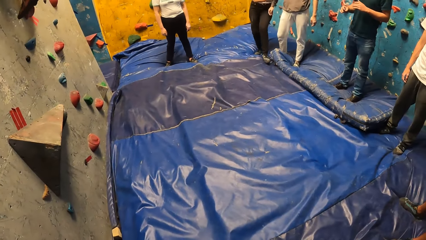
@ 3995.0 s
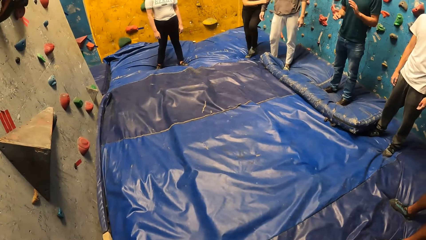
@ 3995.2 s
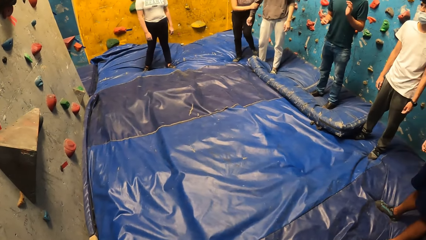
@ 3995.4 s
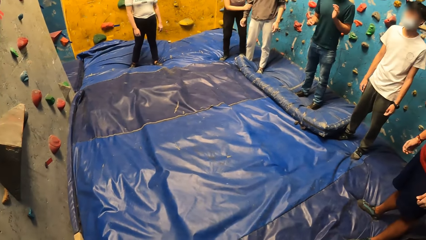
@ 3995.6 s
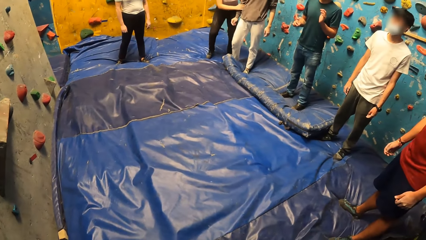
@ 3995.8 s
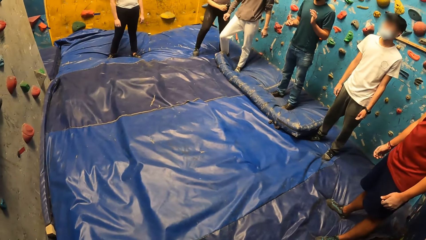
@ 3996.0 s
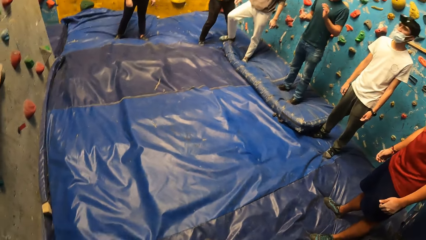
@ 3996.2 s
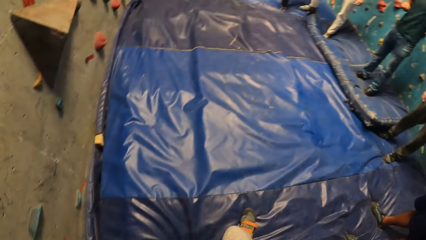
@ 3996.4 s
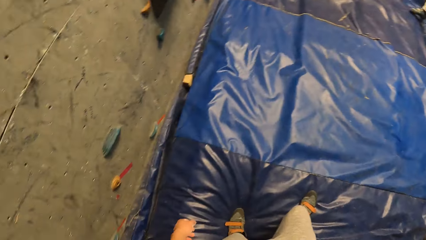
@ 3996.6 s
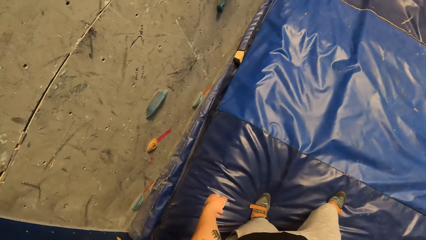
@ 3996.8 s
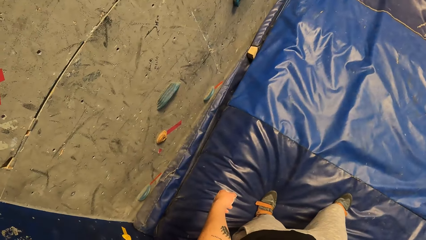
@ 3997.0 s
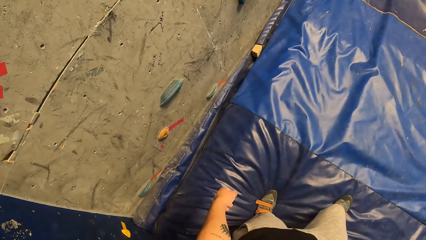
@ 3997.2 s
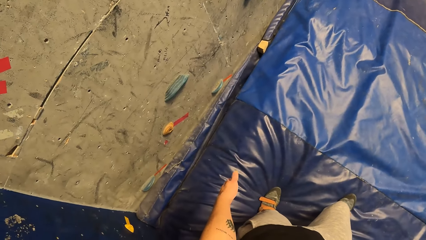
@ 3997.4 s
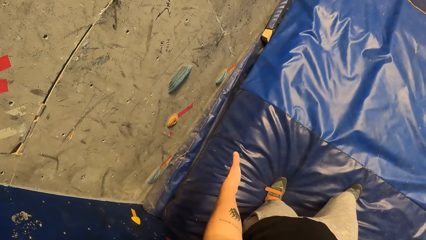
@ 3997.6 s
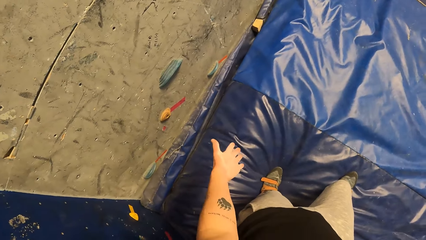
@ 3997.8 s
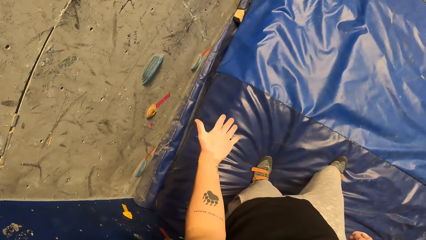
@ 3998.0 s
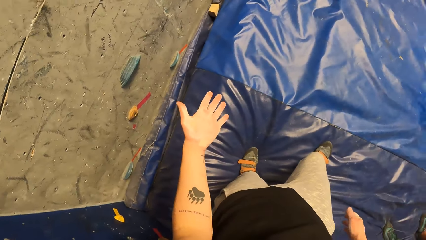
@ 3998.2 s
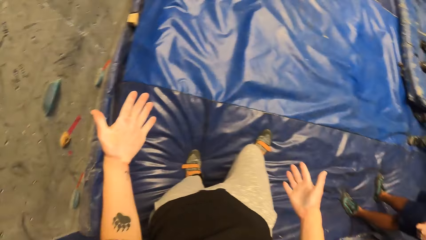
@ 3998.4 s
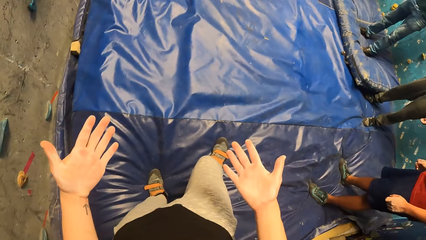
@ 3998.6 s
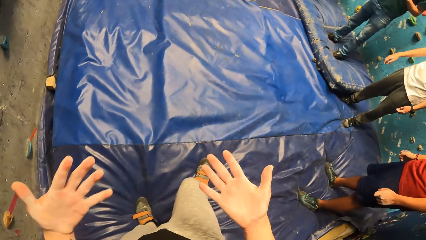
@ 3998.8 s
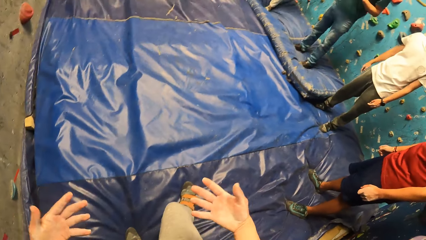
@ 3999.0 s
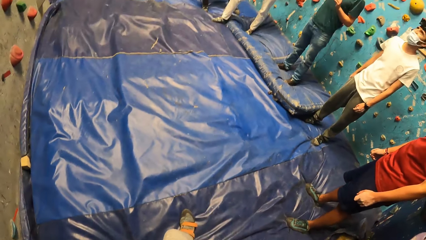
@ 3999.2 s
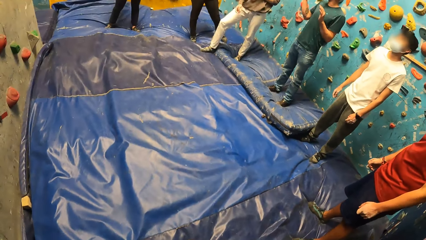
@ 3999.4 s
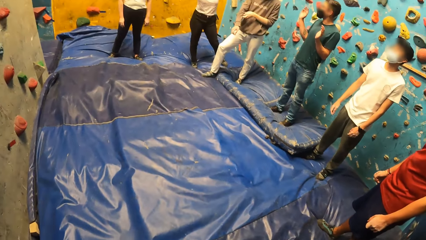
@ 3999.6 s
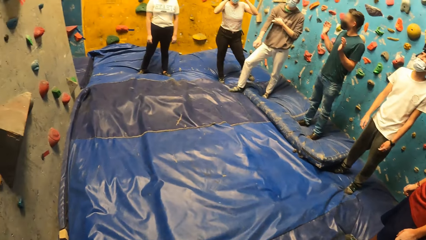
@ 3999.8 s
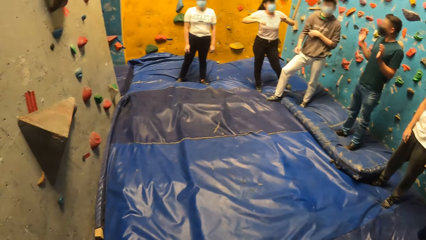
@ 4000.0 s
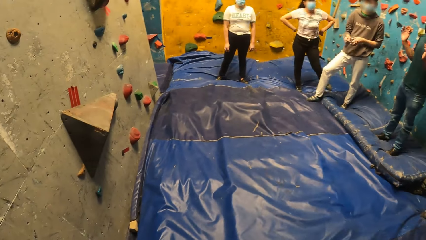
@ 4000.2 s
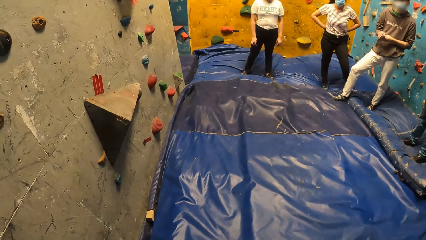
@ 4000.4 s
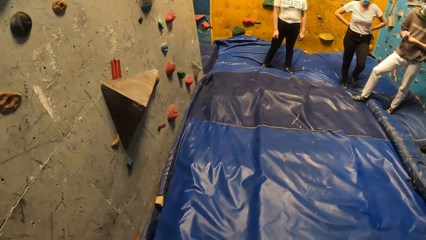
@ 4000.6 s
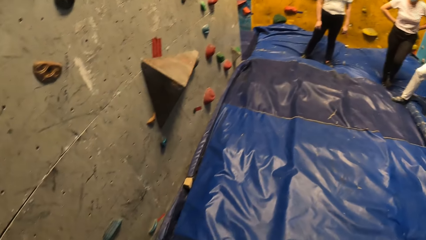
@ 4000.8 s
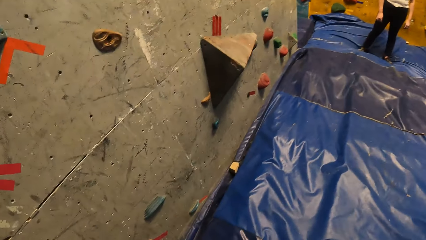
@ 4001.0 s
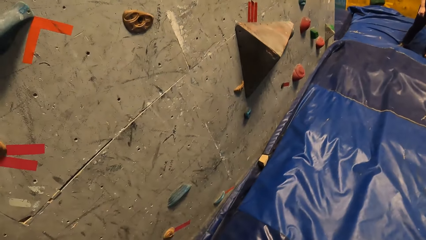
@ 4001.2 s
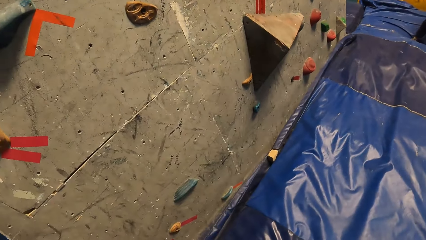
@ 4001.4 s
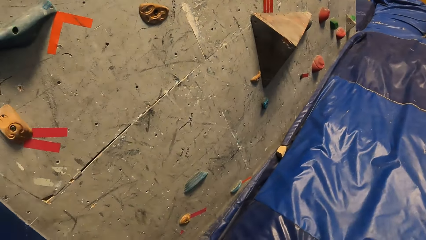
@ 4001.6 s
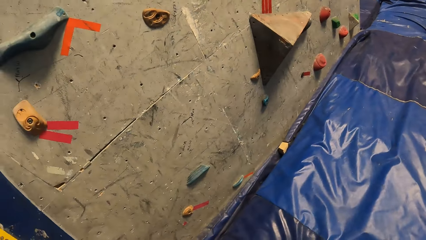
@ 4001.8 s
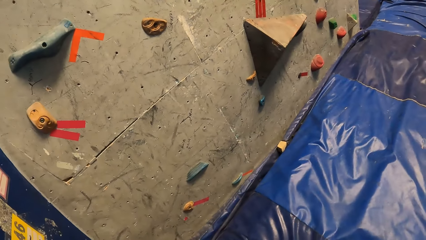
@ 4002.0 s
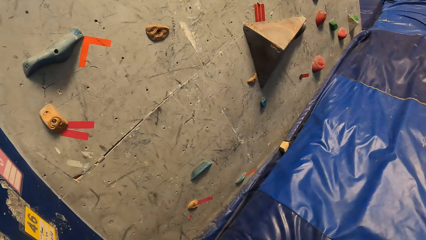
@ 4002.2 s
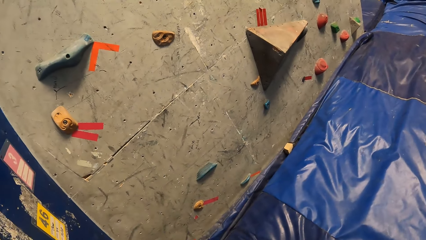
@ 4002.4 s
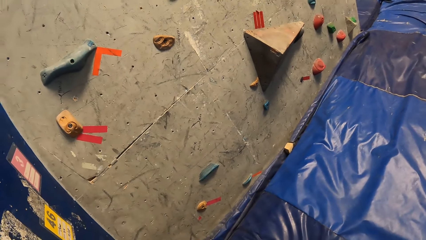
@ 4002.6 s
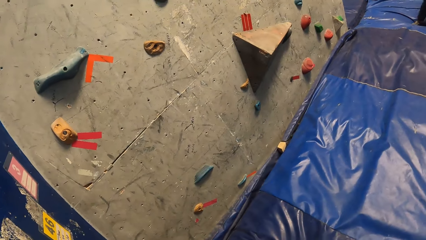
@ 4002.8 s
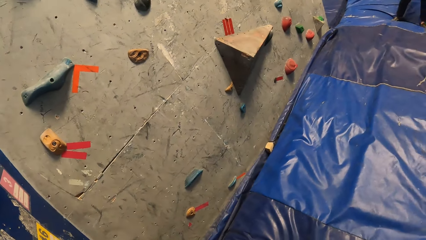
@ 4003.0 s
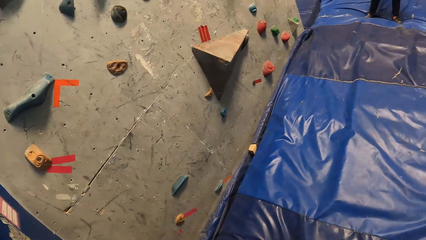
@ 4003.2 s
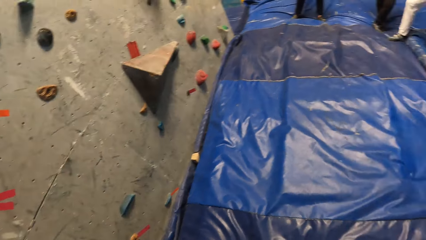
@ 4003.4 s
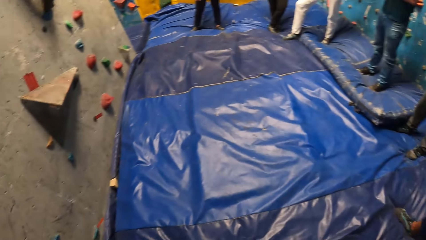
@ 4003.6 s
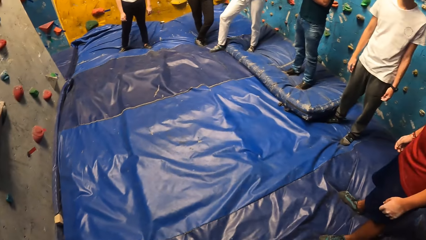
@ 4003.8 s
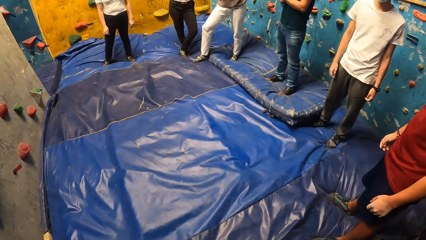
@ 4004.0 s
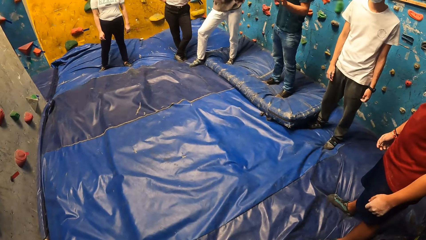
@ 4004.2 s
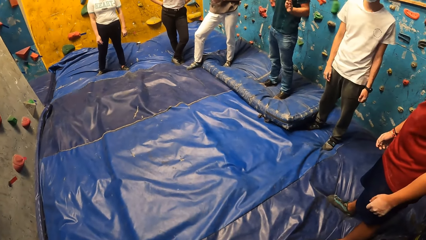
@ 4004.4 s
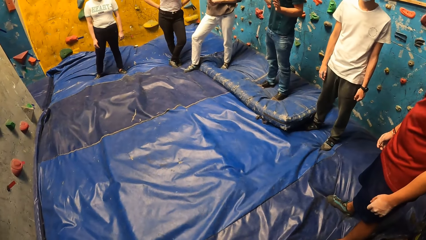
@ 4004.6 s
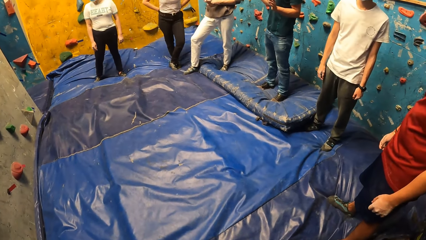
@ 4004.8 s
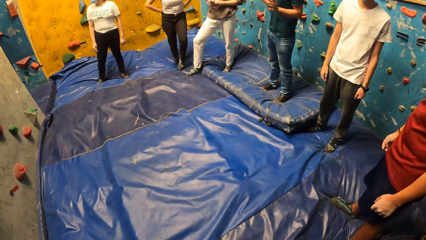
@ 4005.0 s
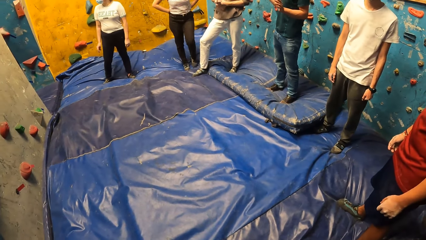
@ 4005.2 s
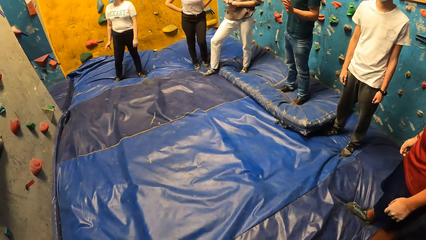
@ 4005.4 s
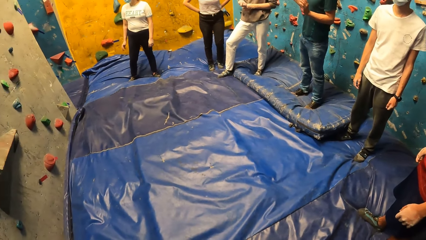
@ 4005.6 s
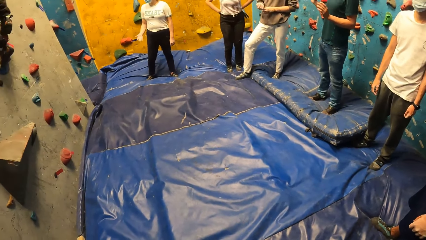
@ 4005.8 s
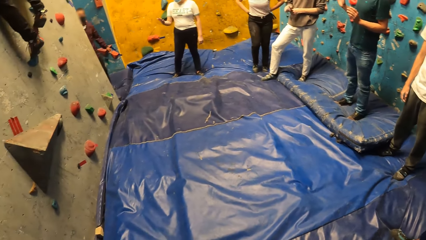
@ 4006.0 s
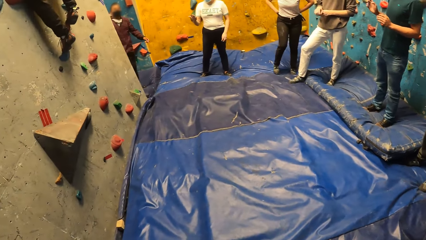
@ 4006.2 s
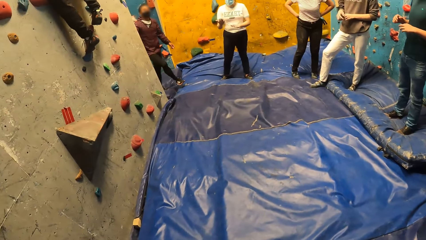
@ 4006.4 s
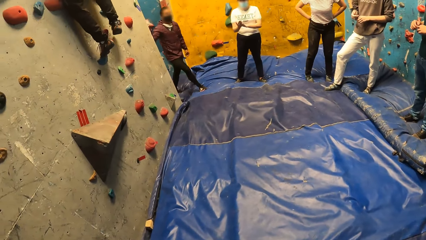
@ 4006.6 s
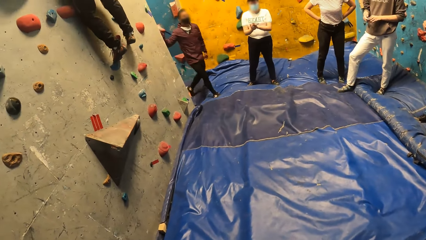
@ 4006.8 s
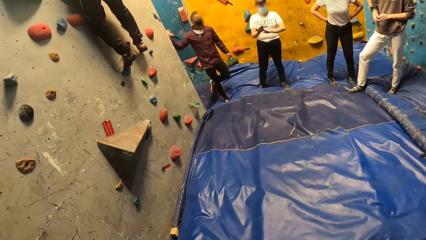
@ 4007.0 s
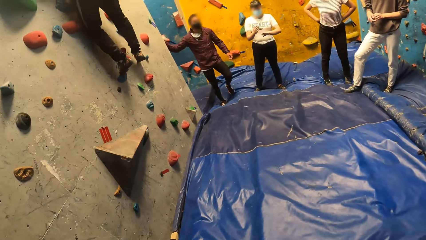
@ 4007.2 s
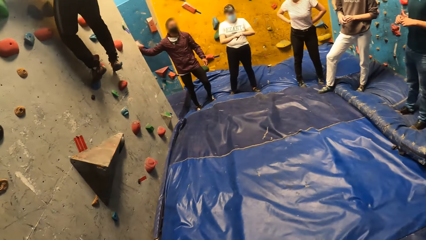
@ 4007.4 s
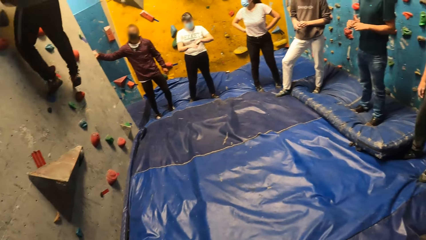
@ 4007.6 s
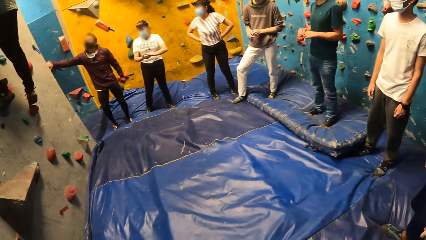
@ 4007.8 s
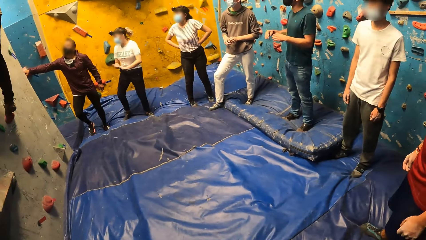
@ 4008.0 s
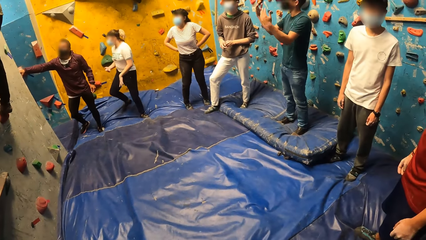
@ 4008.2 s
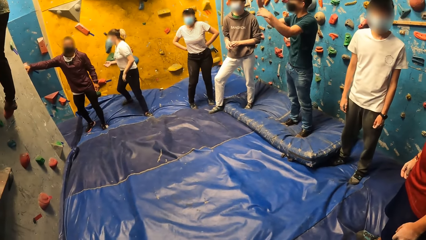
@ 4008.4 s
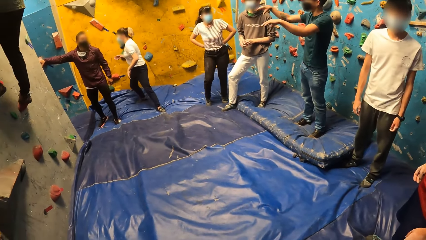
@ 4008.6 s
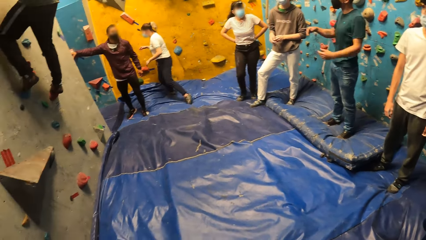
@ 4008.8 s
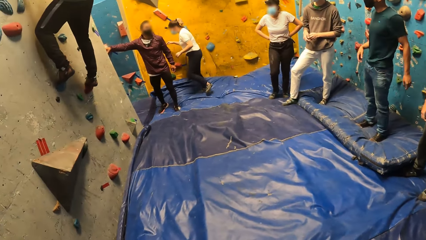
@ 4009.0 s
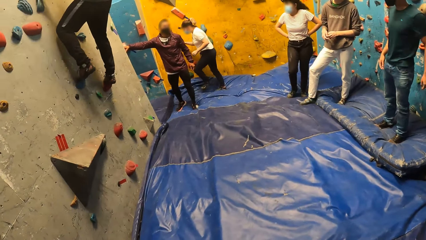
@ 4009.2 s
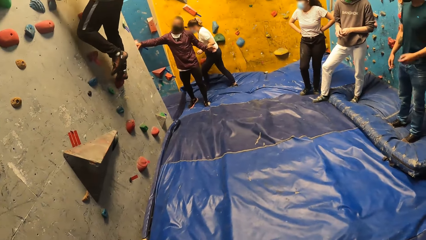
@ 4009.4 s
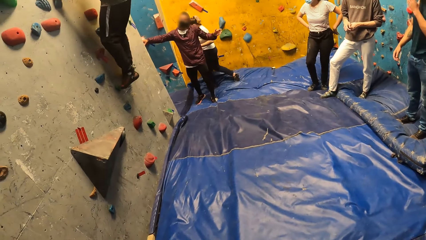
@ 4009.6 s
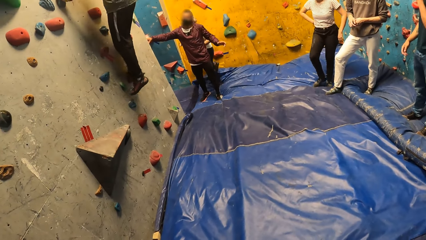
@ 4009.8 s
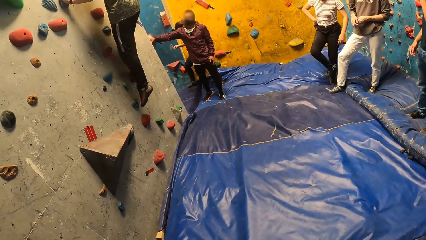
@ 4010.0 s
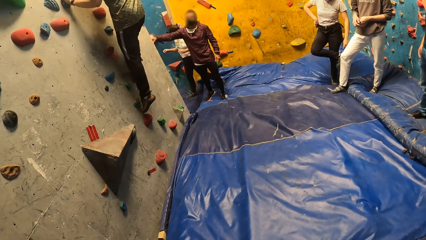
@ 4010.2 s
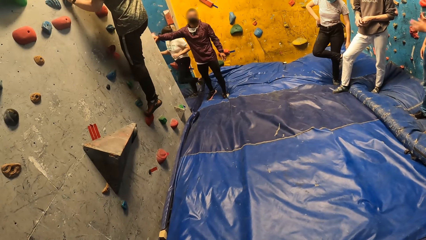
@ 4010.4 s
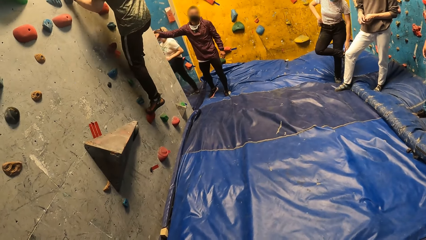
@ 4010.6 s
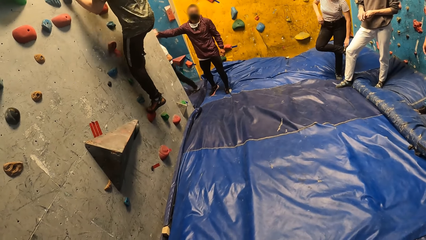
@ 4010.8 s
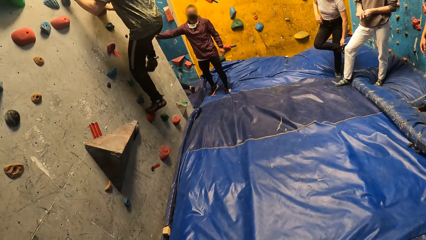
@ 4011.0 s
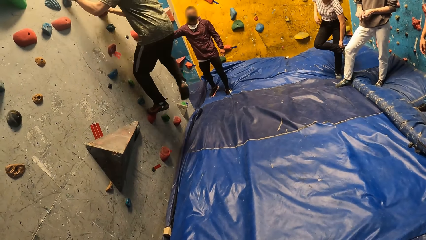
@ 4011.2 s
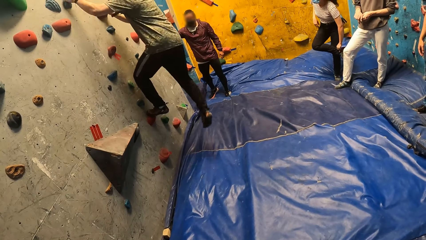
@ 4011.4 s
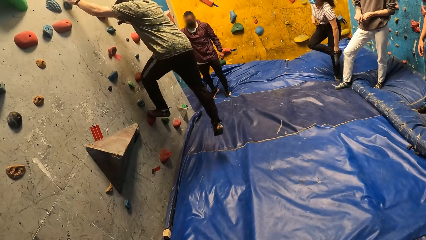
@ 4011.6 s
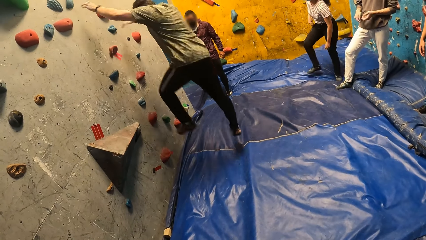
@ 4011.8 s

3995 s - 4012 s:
A woman holds a man's arm. The camera wearer moves his hand. He looks at his hands. He looks around the room. The woman holds her waist with both hands. Another man converses in the climb wall room. A third man walks in the climb wall room. The second man converses with the third man. Another woman walks out of the climb wall room. A fourth man walks down the climb wall. The first woman fixes her shoe.
